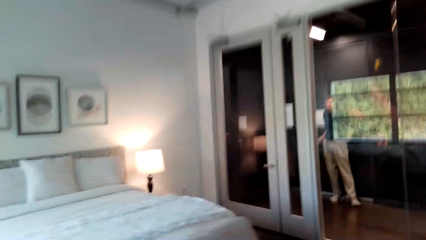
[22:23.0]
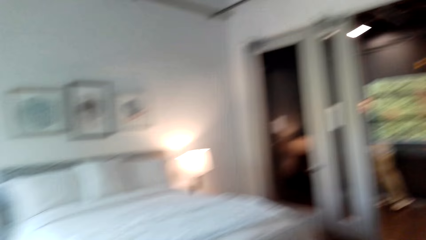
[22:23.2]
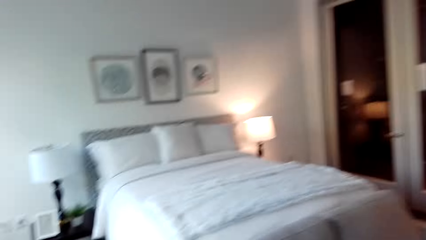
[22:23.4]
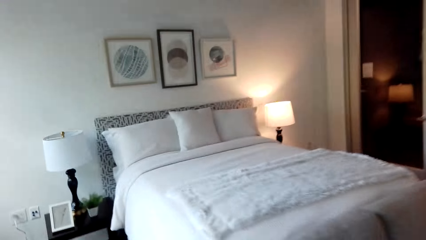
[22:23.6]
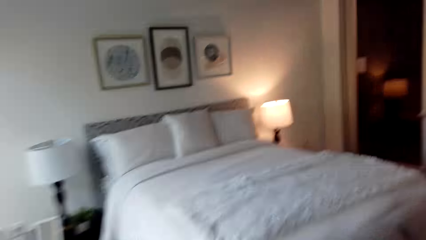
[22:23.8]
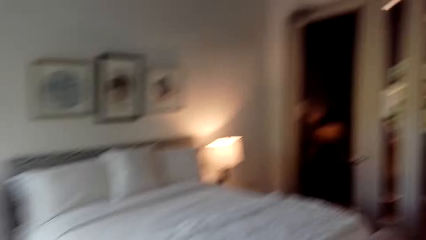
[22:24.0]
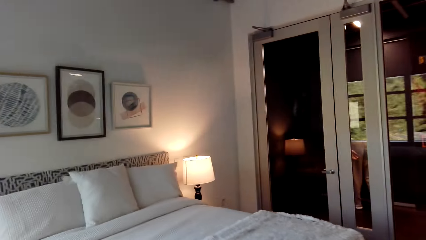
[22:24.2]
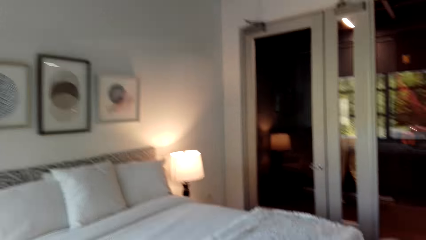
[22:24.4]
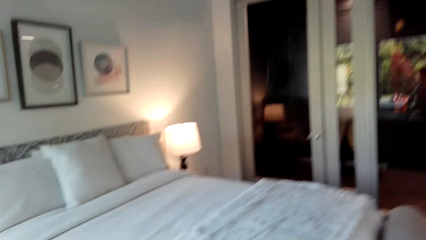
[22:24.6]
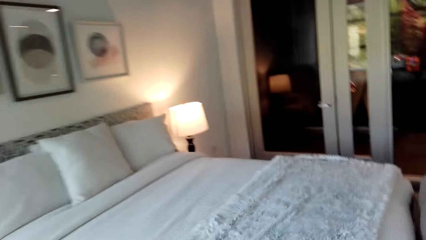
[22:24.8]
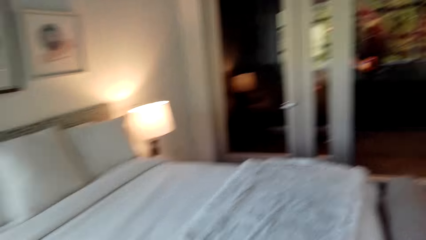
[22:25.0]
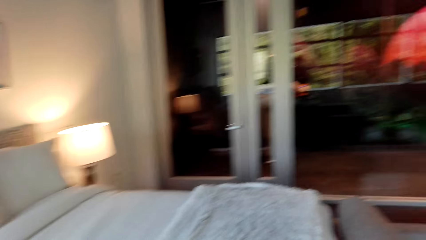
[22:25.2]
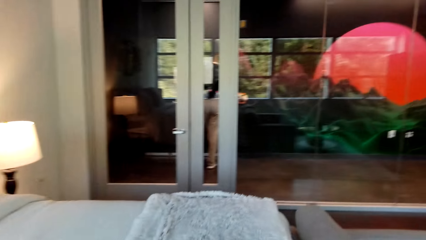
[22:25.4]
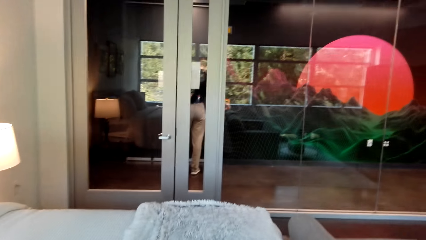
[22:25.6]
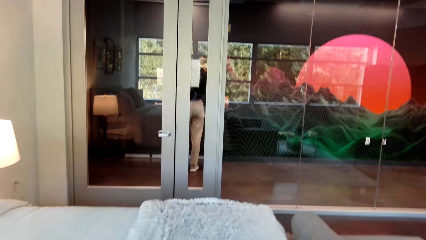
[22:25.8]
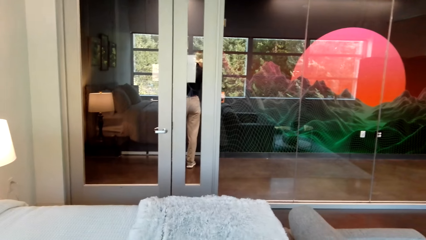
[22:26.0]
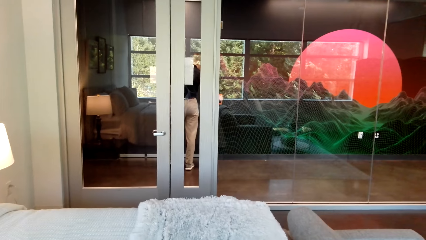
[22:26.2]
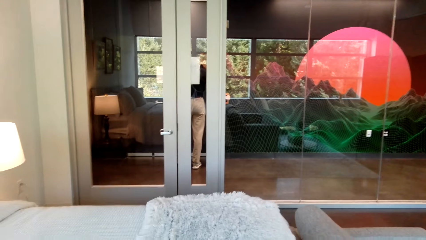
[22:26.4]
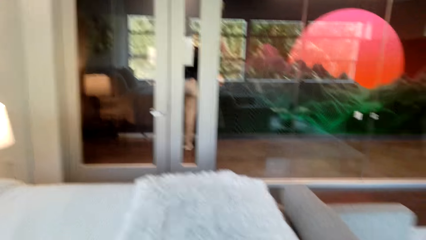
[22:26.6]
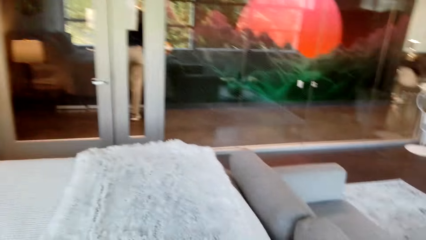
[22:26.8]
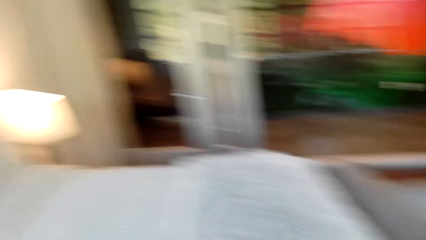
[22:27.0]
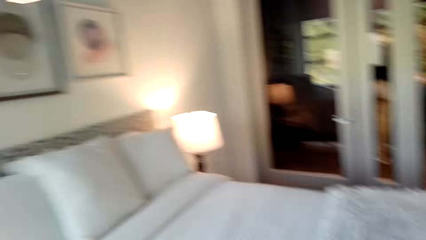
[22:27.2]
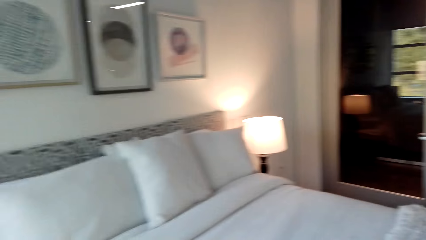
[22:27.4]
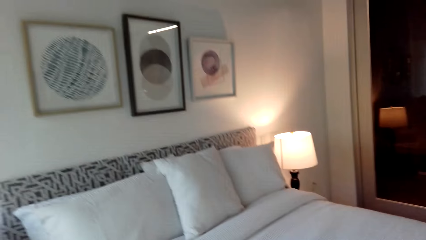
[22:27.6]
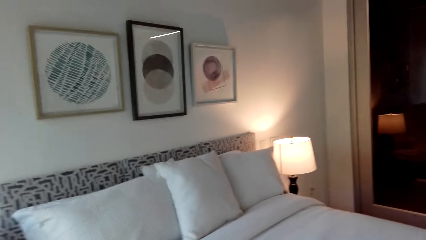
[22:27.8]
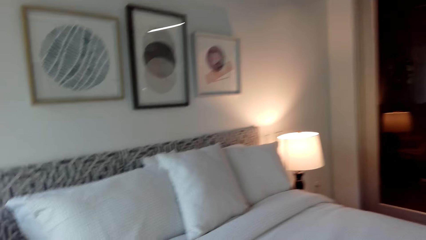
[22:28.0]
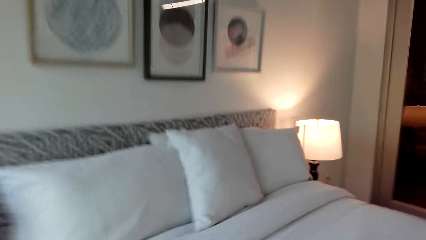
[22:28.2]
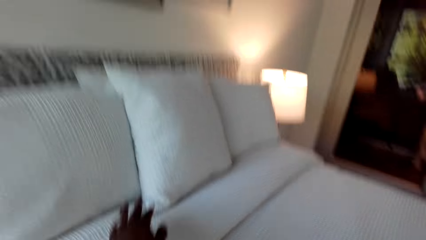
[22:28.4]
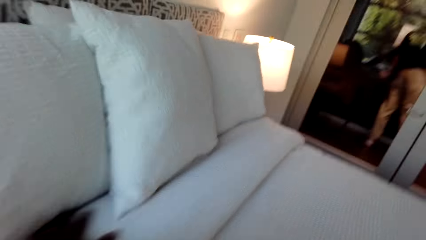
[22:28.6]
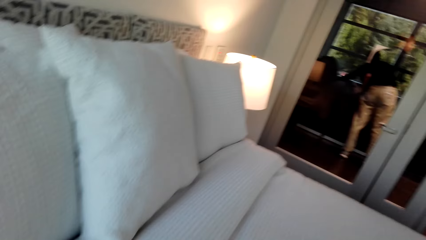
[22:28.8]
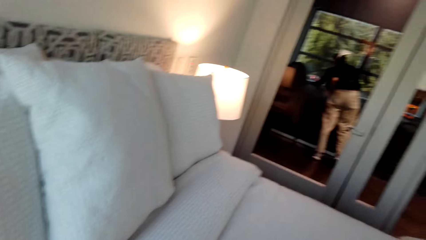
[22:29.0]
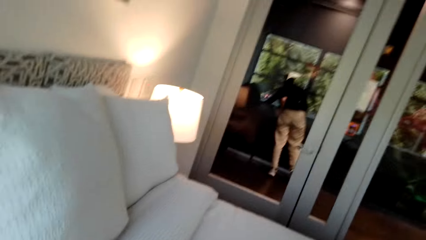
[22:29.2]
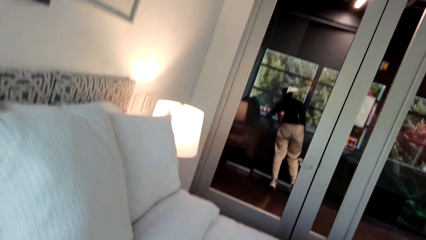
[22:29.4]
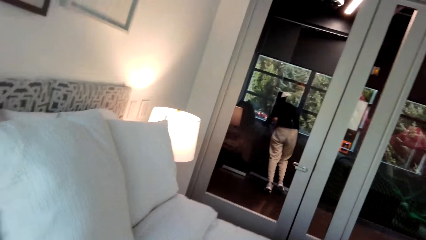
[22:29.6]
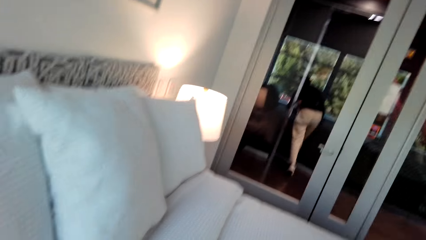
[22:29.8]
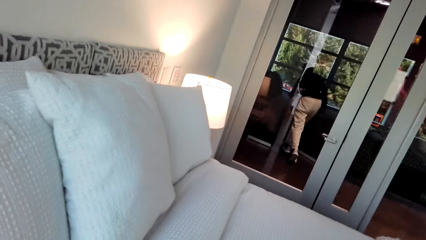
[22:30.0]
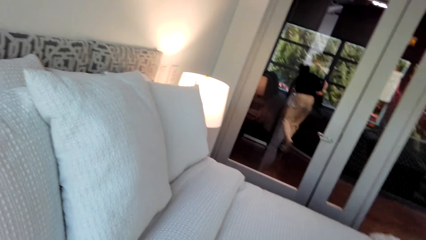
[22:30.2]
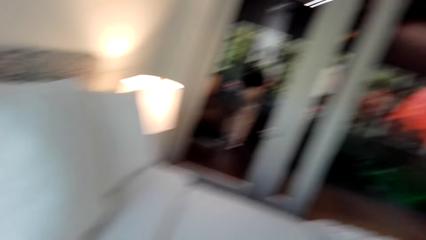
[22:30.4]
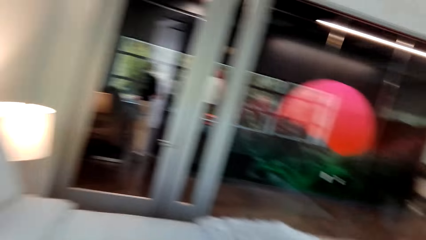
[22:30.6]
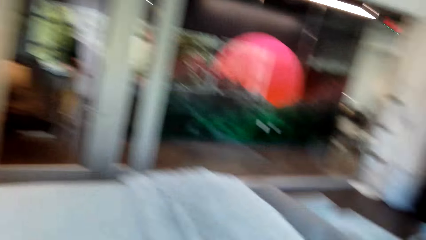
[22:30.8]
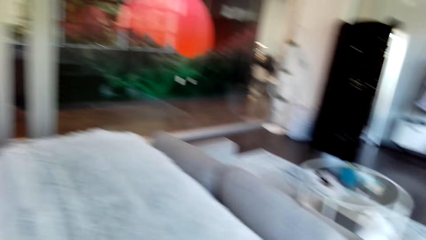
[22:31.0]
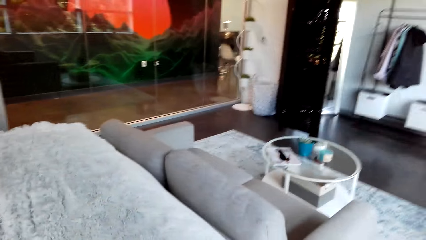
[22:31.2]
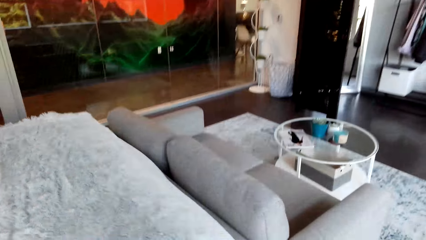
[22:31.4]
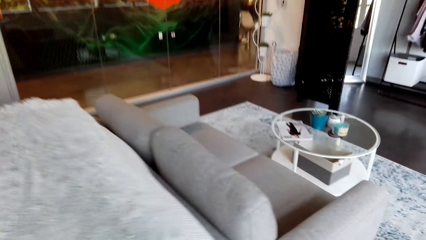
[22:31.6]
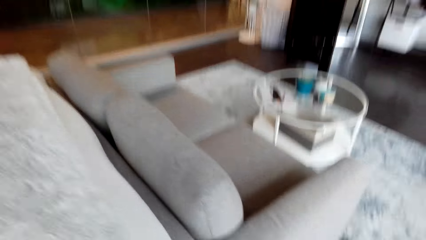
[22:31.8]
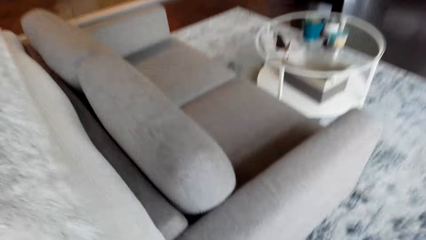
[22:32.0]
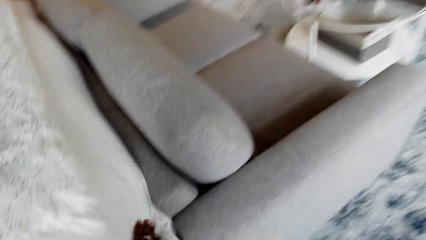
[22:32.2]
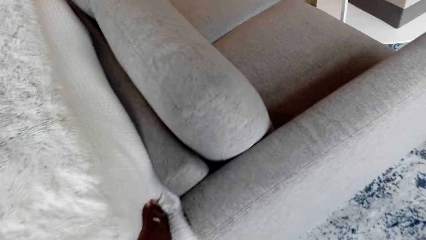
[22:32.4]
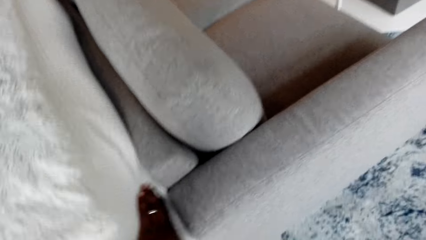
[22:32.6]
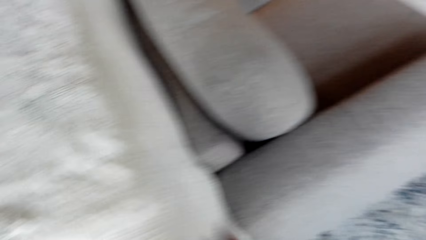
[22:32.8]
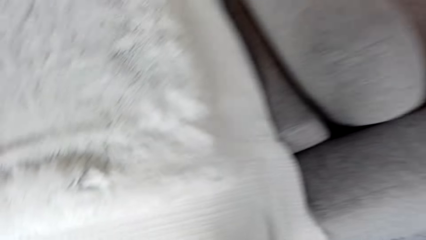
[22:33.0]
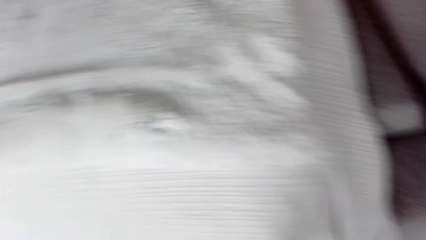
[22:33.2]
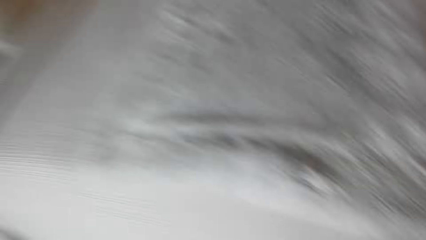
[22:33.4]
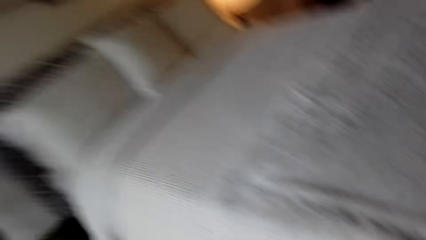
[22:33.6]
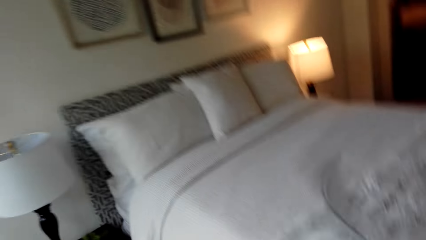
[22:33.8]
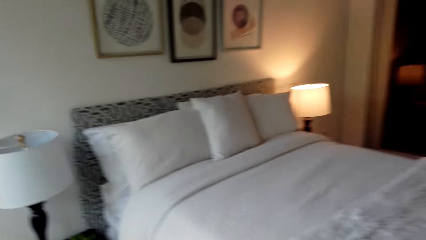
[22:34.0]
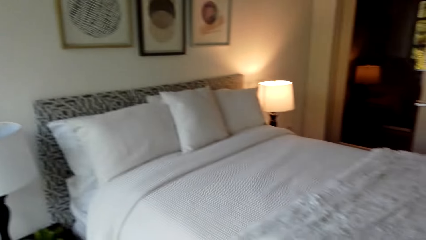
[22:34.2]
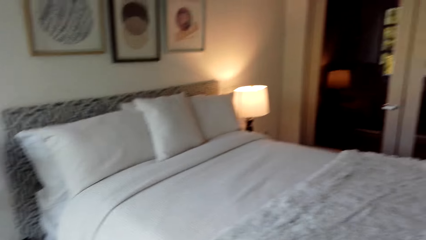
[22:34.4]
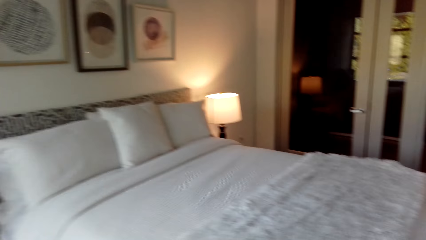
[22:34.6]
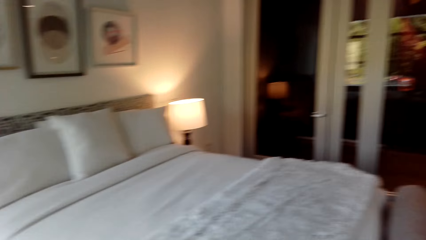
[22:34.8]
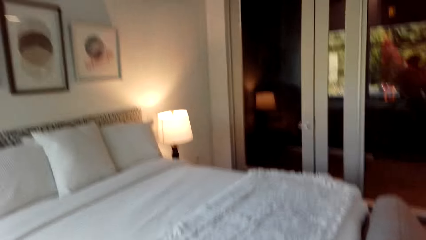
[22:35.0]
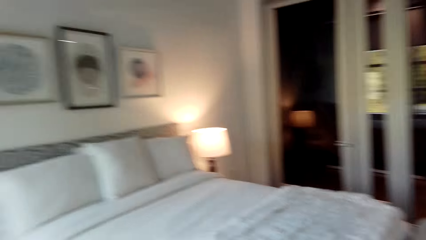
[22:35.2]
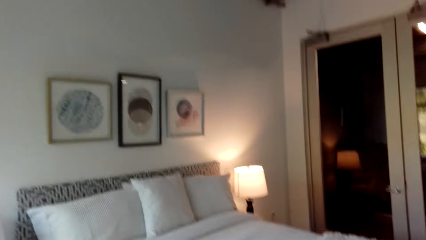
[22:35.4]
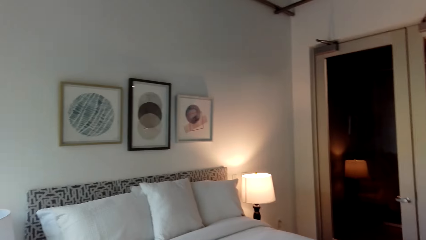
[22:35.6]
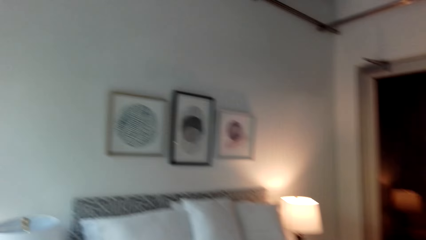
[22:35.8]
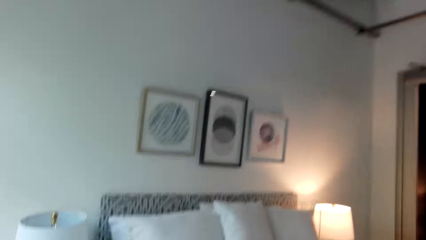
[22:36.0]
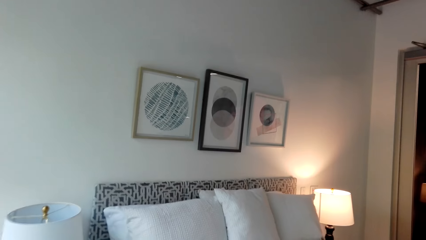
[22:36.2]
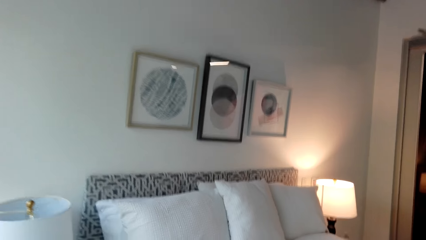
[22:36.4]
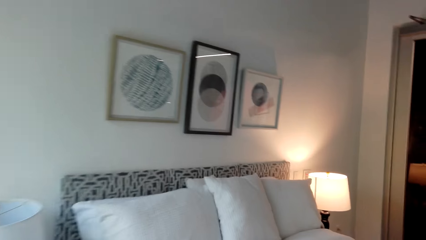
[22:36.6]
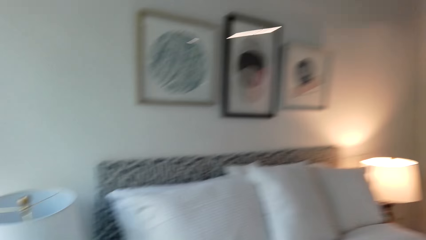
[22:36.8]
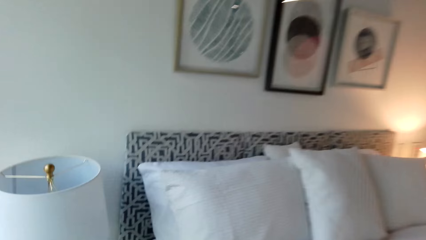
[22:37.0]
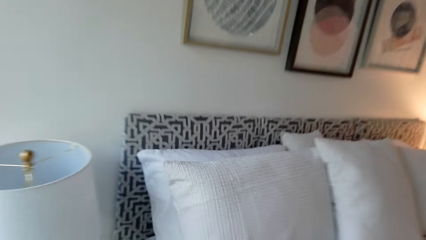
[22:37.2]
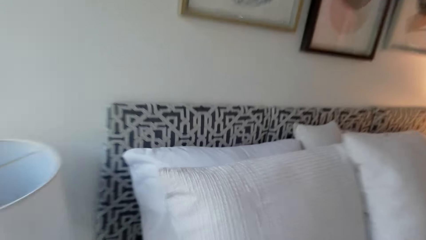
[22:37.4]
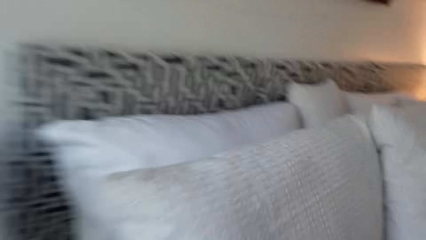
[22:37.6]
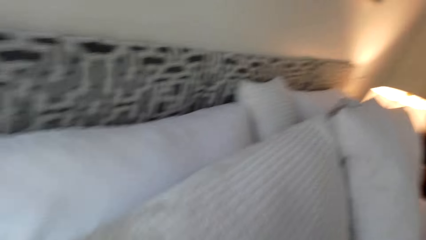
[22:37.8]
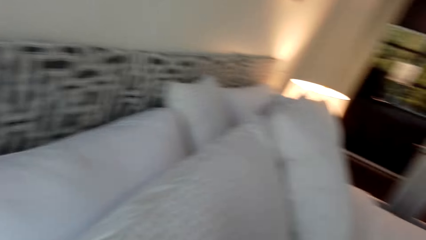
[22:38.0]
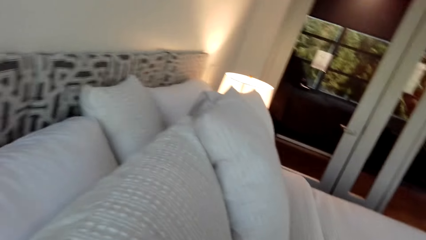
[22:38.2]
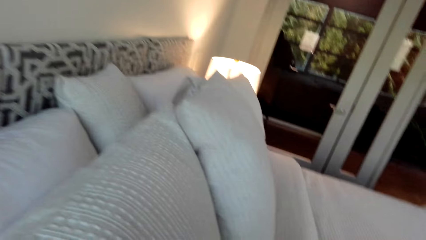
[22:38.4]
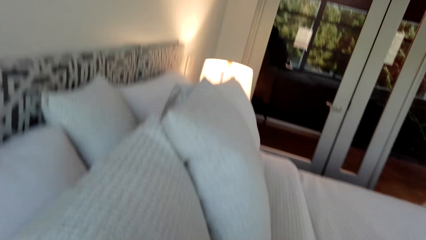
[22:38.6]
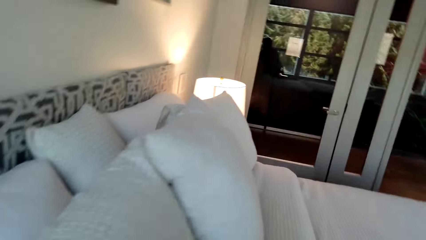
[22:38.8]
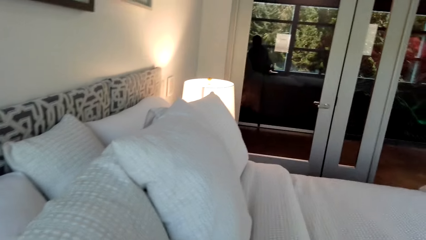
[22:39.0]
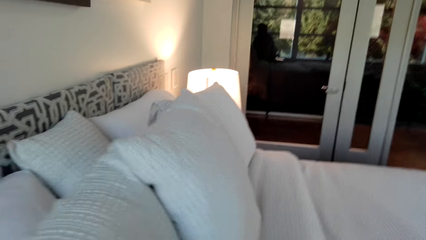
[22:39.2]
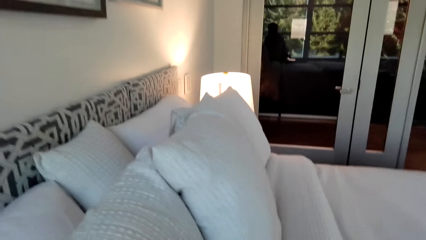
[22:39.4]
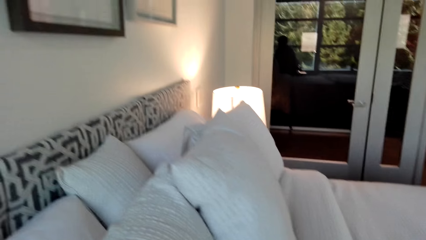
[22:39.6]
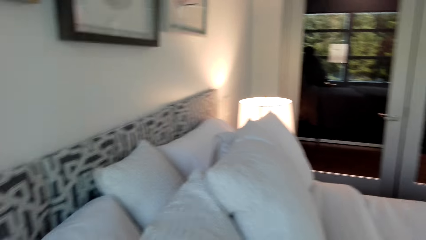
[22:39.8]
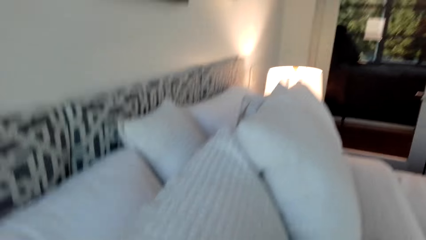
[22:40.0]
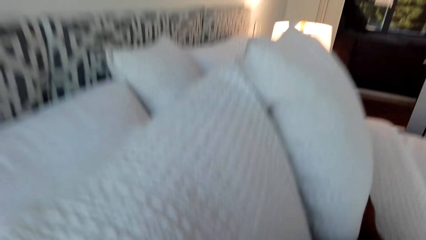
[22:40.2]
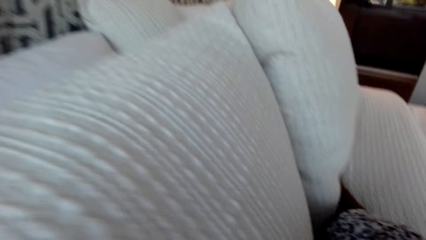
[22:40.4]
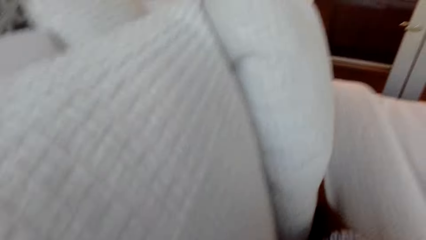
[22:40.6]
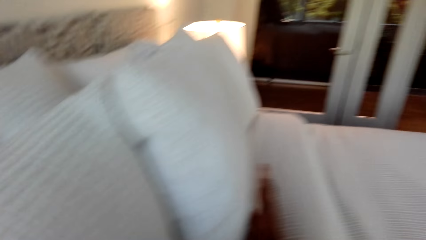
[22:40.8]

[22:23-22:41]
The camera wearer spreads the bed. They hold the bed. They hold the bed again. They look around the house. They spread the bed. They hold a pillow.
